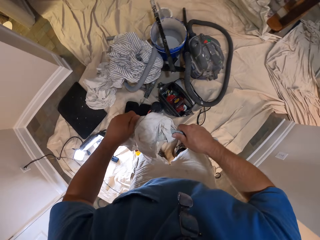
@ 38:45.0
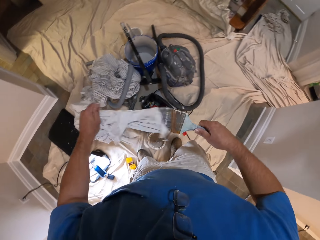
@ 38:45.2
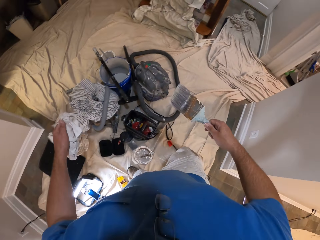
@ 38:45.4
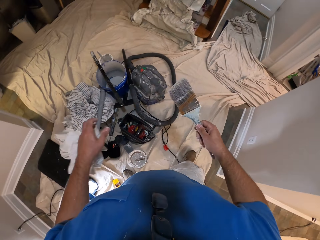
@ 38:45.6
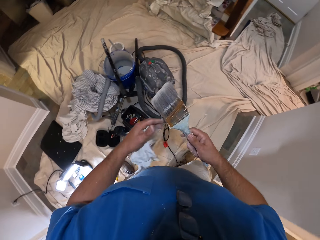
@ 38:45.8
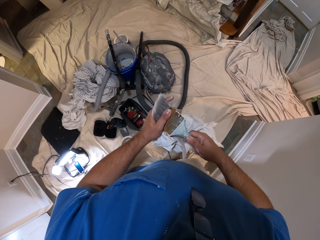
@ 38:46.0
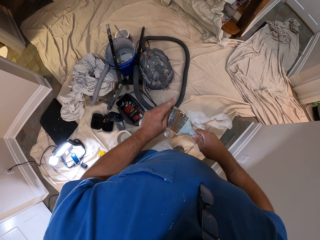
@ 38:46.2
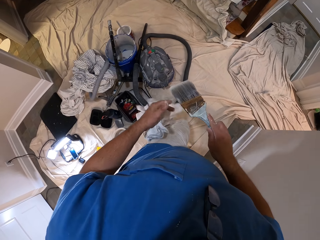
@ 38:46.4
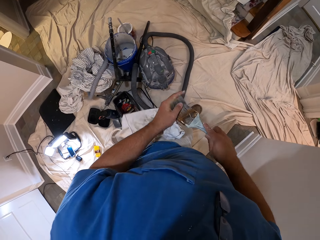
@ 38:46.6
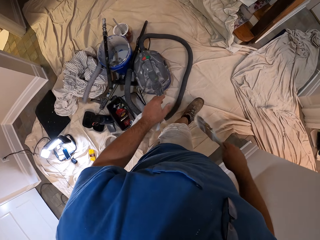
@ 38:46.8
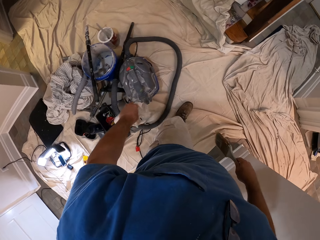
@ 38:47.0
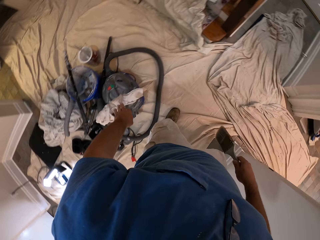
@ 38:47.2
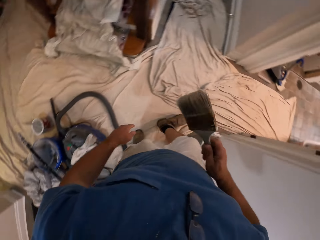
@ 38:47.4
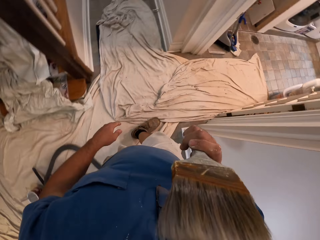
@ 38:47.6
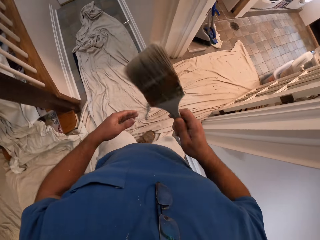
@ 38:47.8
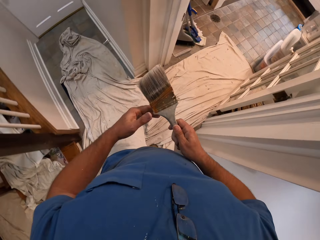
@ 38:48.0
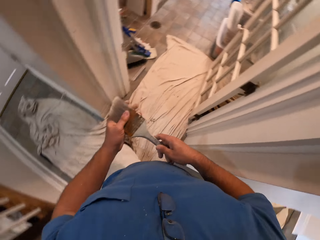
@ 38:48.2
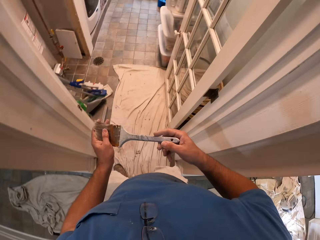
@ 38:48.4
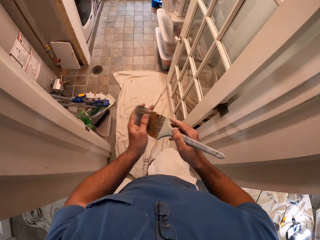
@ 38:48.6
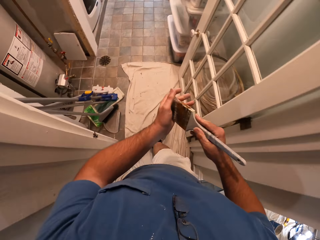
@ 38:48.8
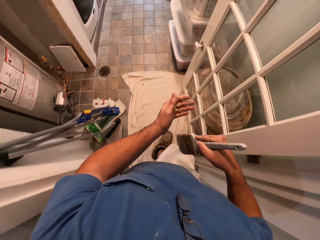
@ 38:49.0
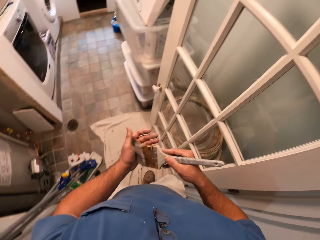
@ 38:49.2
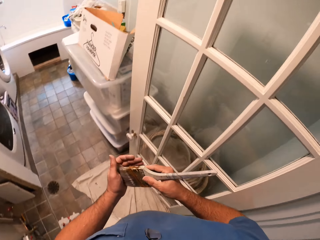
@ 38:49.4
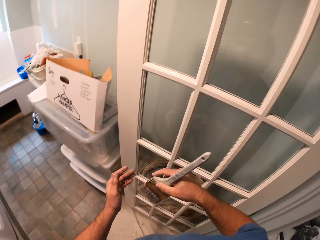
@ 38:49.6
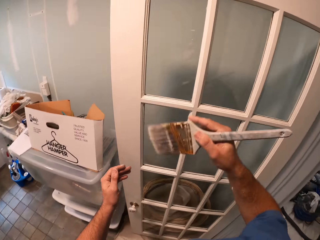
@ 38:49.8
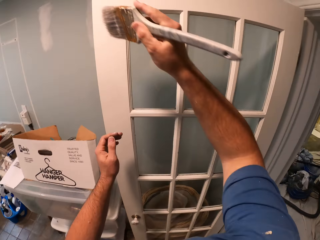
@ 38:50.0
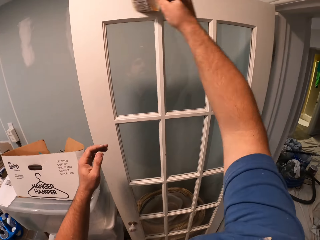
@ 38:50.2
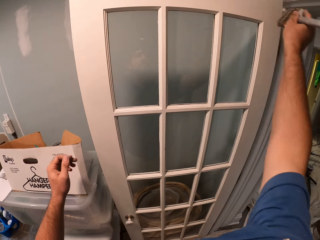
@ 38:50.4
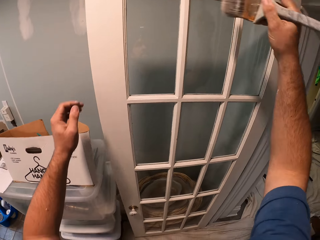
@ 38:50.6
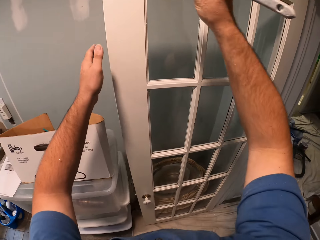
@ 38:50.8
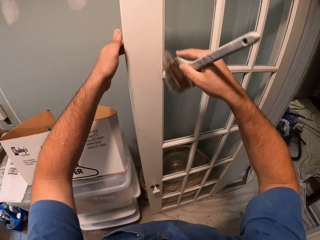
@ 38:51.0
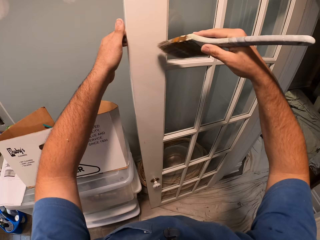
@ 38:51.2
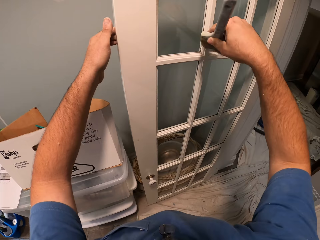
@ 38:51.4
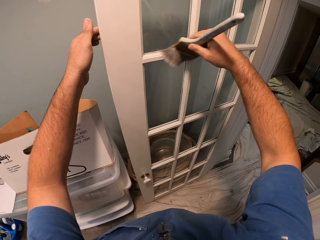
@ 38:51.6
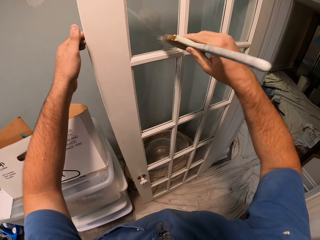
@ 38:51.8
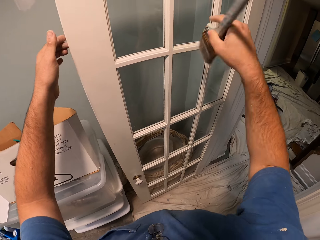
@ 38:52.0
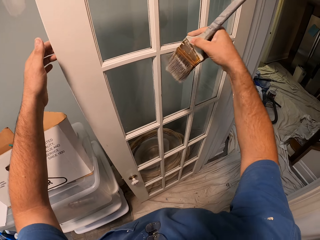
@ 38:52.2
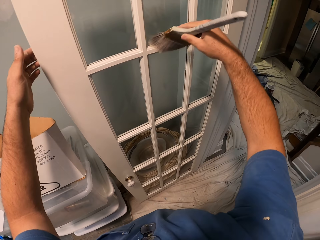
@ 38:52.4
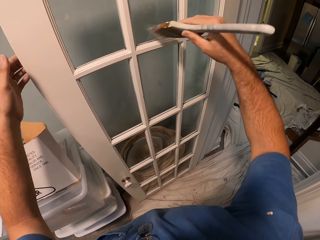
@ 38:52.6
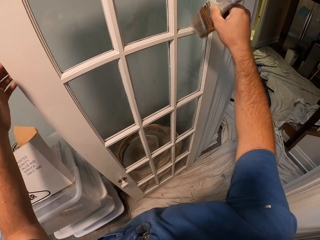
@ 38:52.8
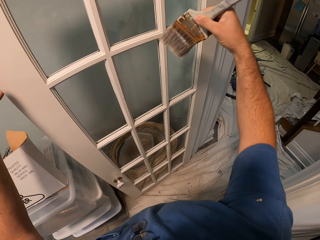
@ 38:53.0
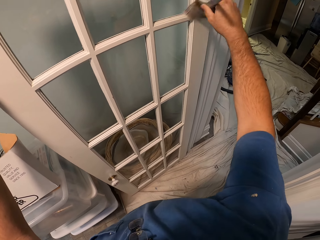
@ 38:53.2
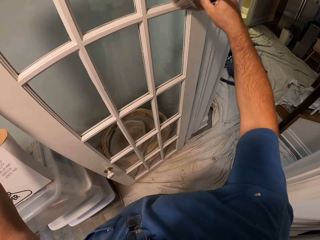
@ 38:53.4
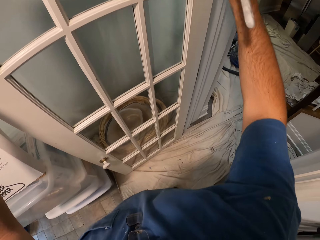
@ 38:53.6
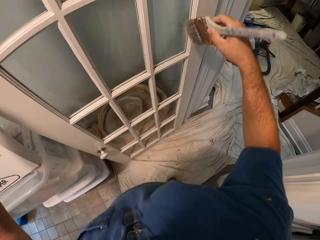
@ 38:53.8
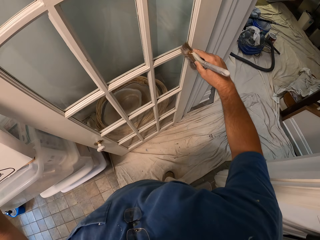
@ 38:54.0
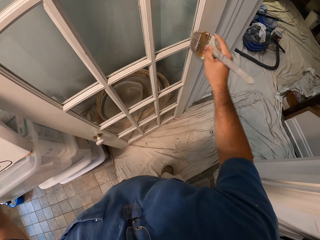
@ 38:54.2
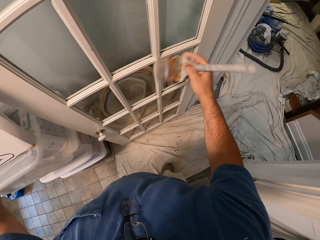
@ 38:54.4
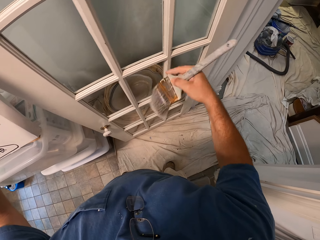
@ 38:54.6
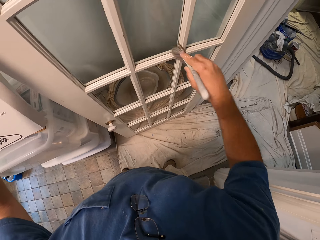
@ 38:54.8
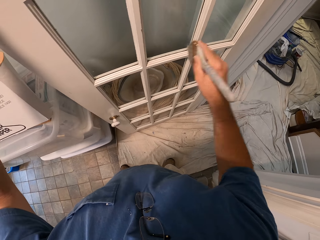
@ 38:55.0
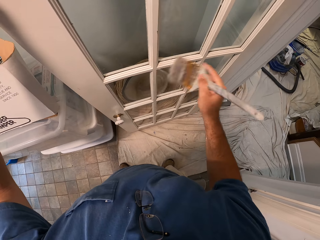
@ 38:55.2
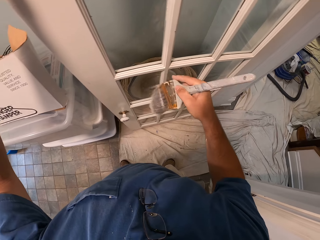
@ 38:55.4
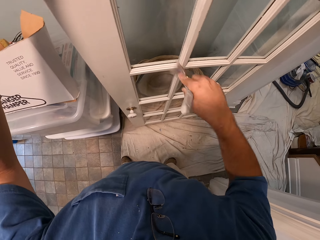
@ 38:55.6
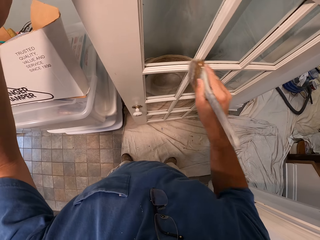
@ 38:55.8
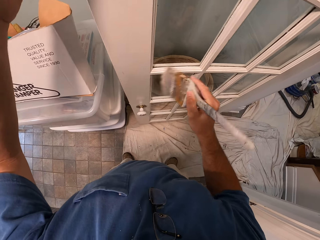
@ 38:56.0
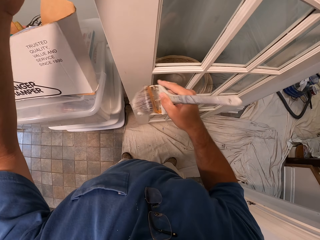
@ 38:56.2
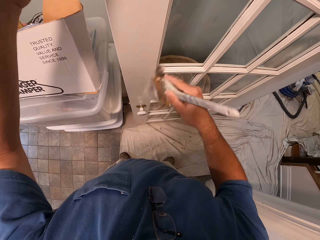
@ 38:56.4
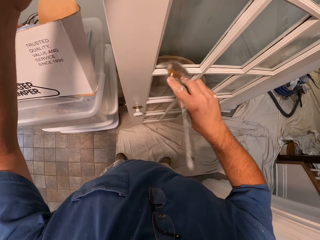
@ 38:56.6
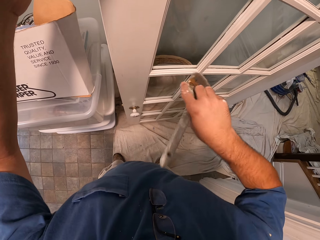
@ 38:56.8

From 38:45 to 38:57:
The camera wearer pulls a brush from the sack. He touches the brush. He walks towards the kitchen door. He lifts the brush. He walks around. He brushes the brush on his hand. He cleans the kitchen door with the brush.

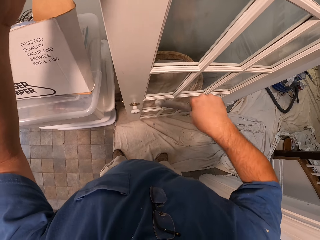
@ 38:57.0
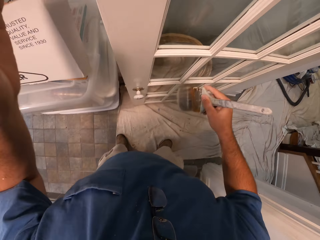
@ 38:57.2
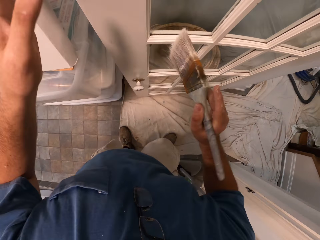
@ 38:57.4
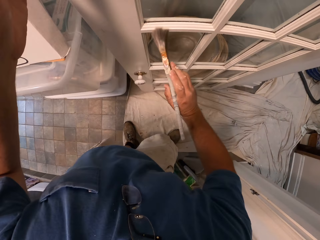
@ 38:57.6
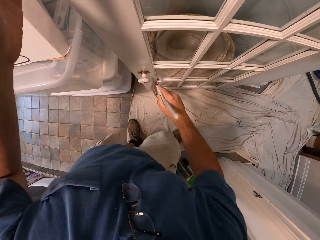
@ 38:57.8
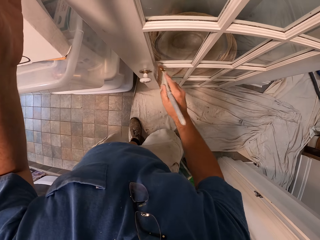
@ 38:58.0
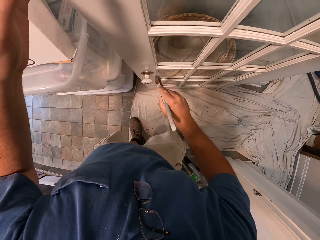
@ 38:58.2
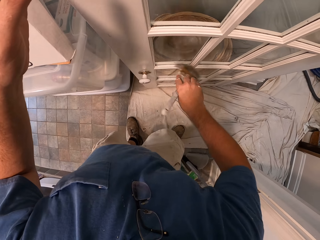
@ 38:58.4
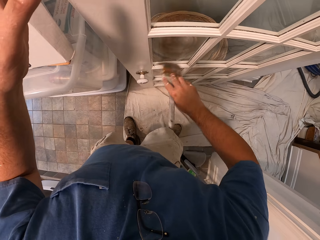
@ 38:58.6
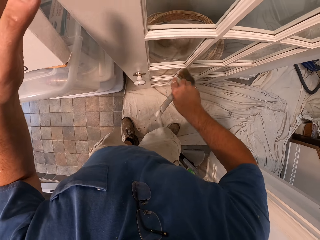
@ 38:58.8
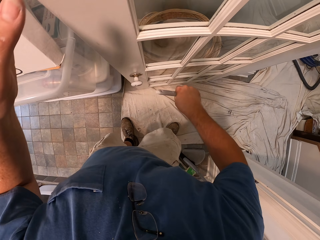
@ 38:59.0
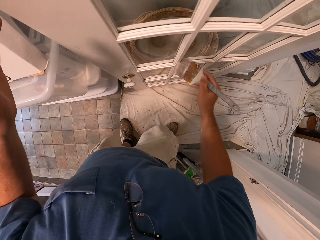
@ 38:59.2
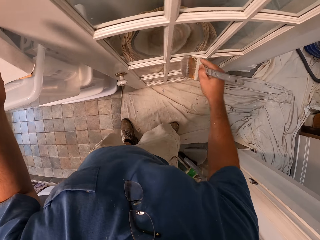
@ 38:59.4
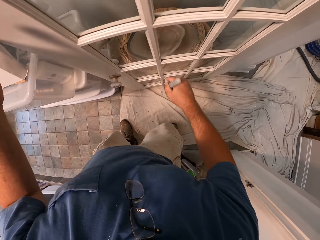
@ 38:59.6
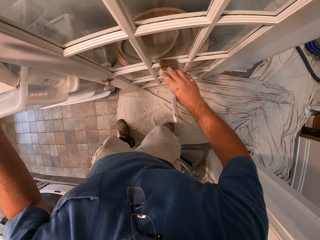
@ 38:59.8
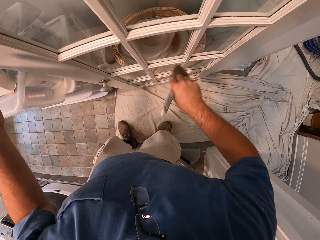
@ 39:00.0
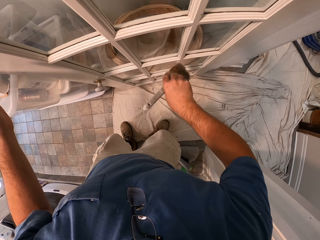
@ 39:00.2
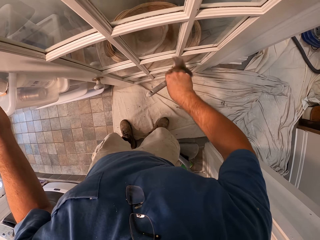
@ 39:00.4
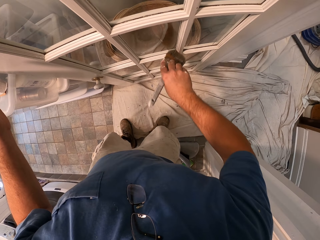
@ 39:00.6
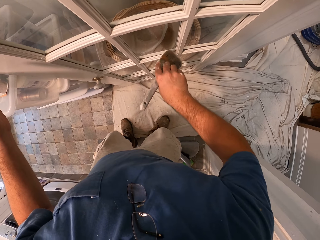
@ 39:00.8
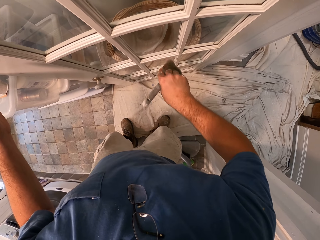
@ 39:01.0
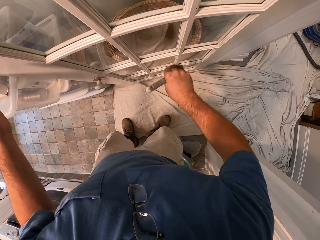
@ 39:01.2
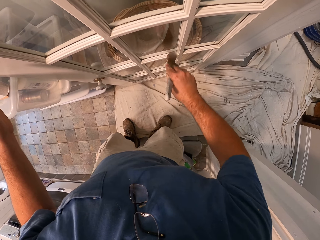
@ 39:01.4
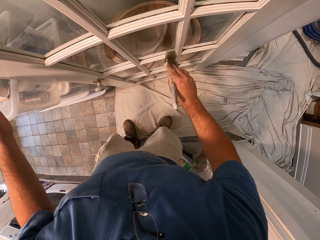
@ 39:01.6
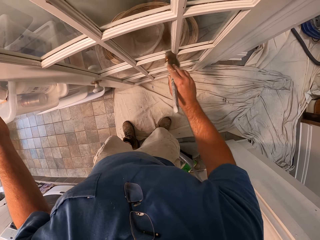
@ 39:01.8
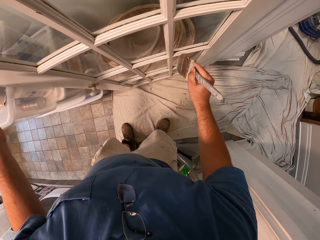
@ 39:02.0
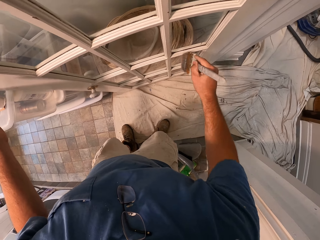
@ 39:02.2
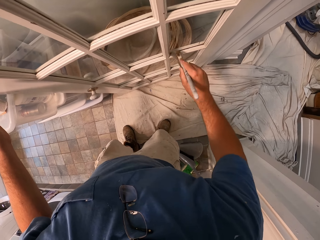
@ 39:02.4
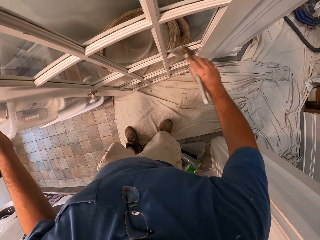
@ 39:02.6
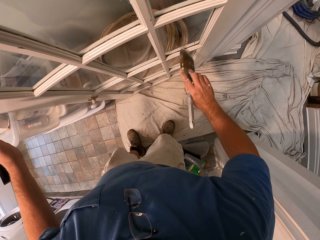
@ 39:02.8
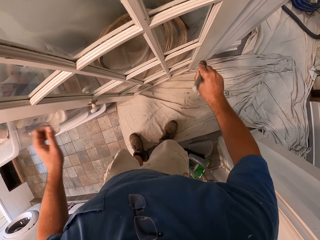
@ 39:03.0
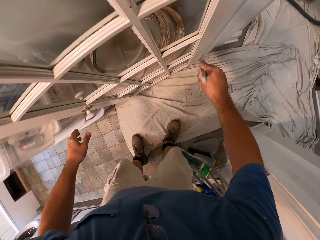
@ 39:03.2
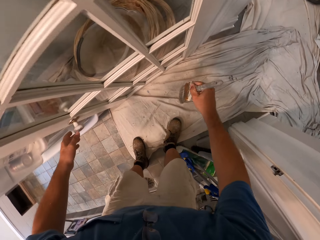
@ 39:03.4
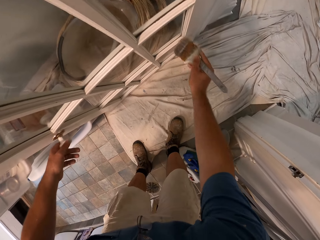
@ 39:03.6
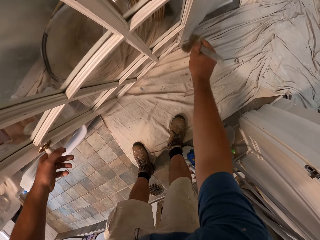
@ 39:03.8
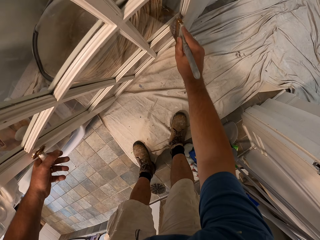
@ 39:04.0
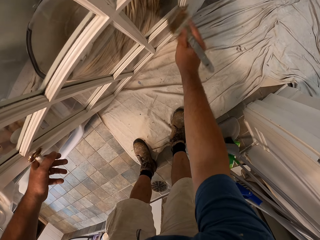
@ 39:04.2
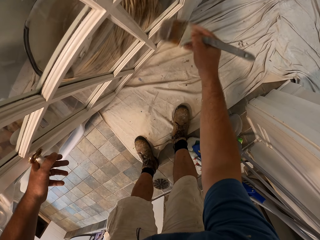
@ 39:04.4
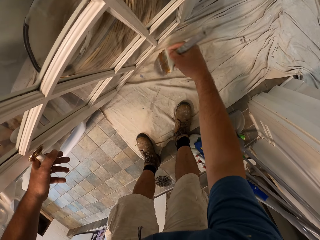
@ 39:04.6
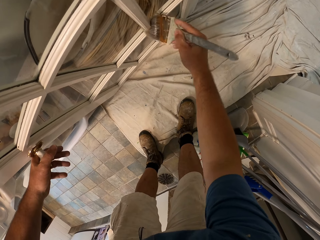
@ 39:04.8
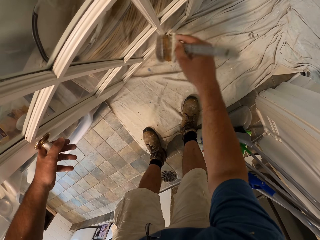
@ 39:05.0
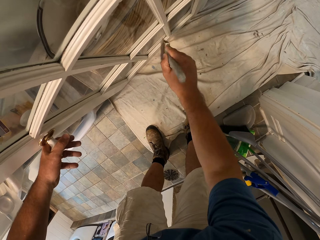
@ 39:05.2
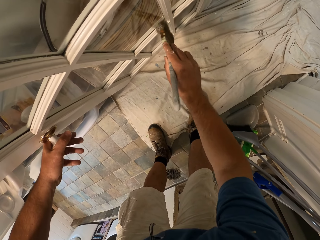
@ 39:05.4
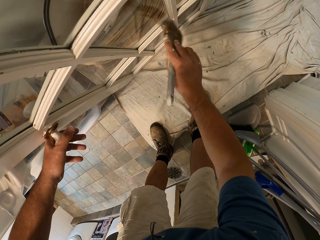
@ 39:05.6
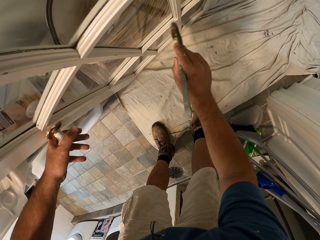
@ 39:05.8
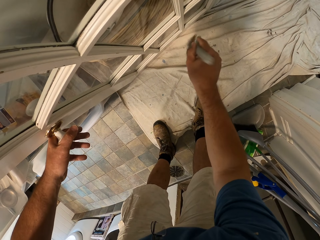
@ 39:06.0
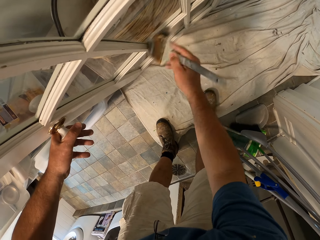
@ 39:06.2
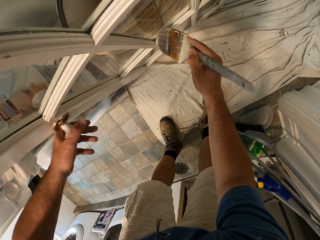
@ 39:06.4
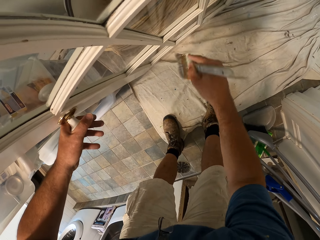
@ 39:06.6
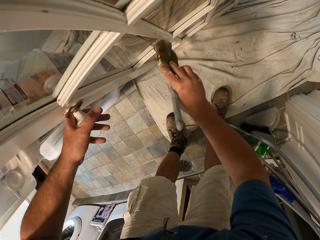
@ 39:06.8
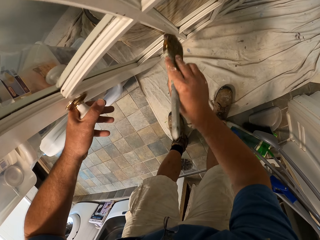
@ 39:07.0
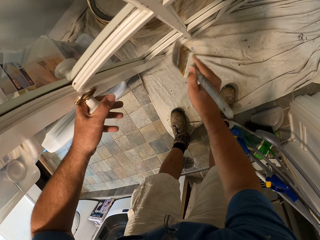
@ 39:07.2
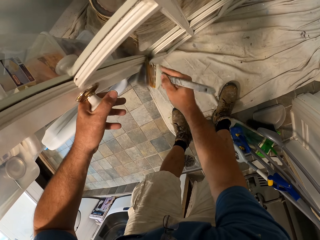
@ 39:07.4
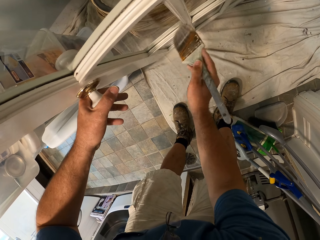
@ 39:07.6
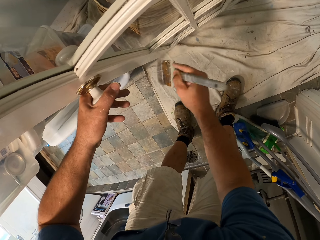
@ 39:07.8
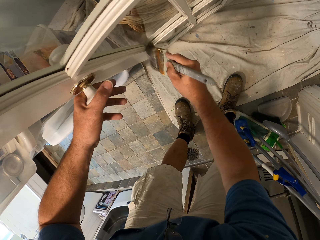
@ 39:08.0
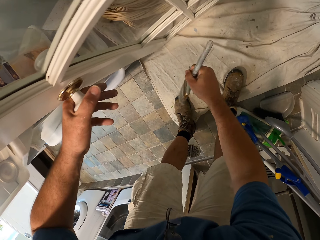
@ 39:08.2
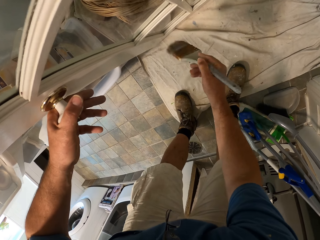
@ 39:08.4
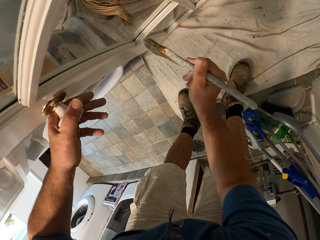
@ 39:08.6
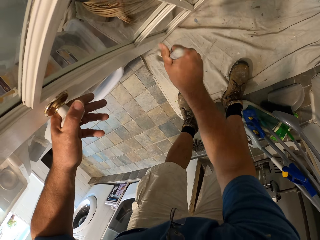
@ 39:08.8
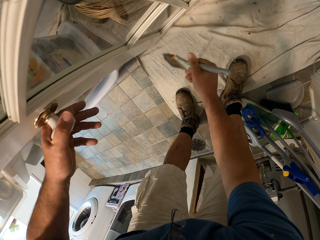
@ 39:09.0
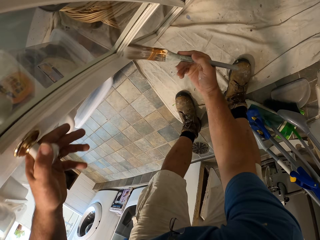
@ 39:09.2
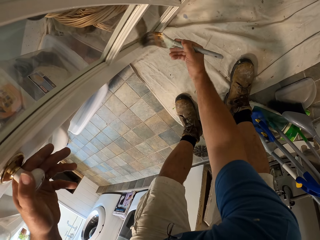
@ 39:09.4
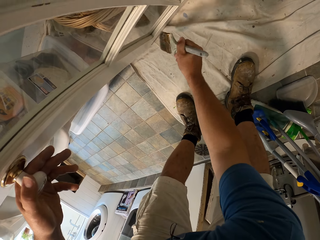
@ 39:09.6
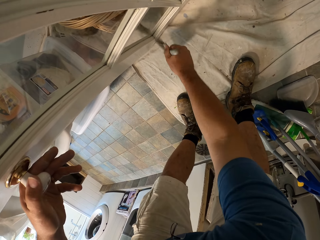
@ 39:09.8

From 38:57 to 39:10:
The camera wearer bends down and brushes a door.
